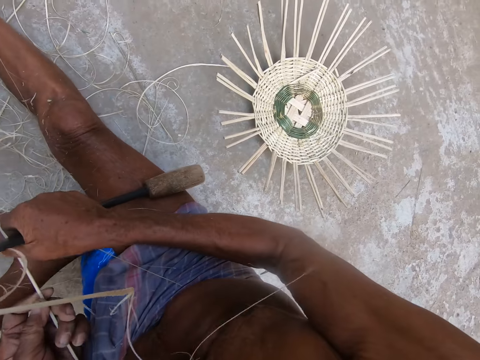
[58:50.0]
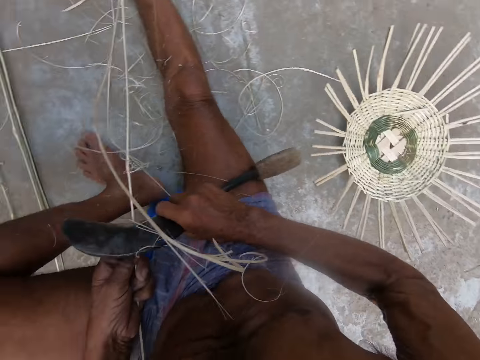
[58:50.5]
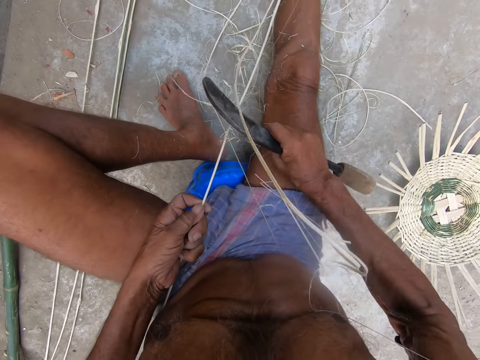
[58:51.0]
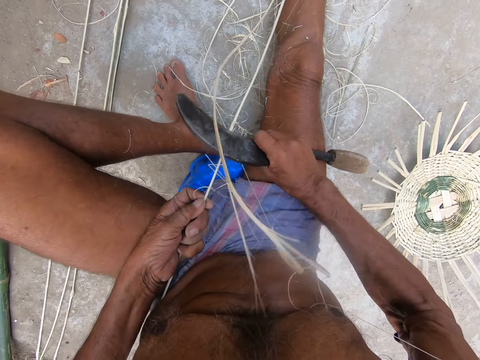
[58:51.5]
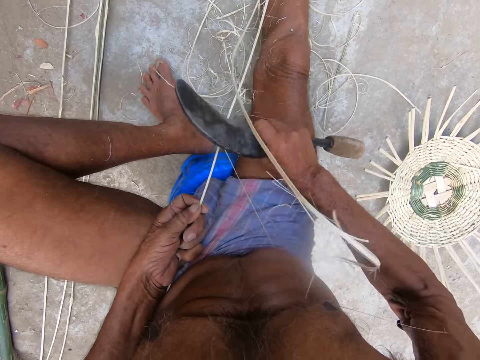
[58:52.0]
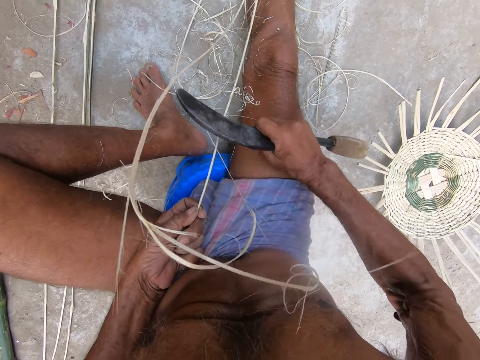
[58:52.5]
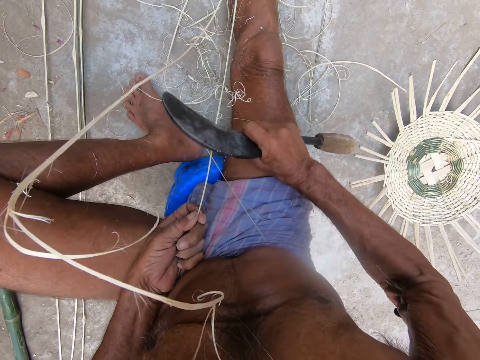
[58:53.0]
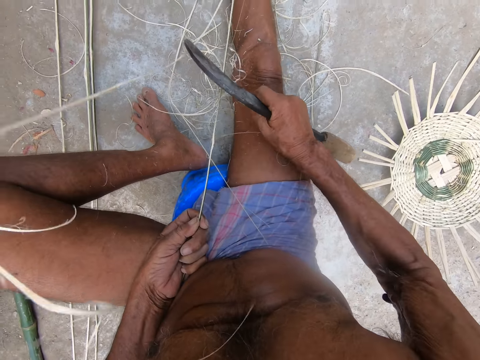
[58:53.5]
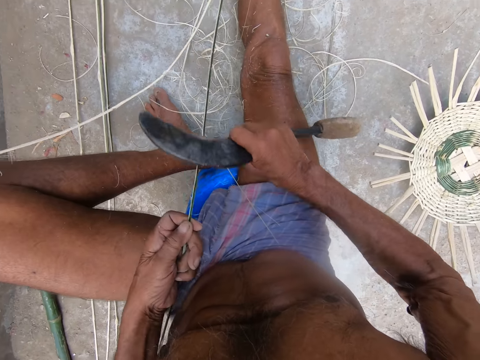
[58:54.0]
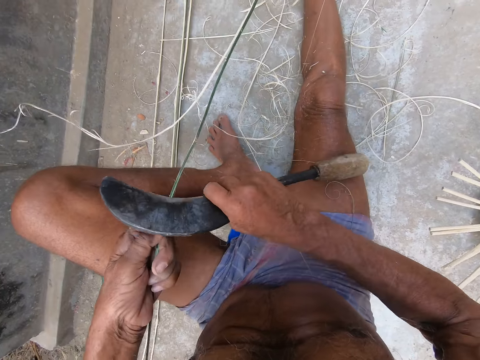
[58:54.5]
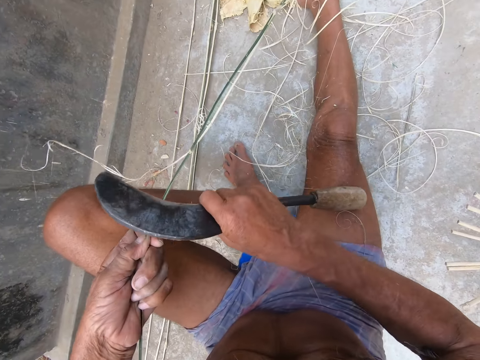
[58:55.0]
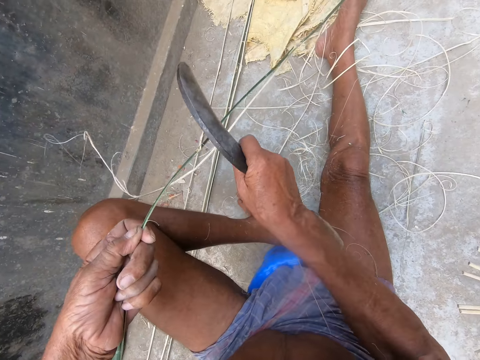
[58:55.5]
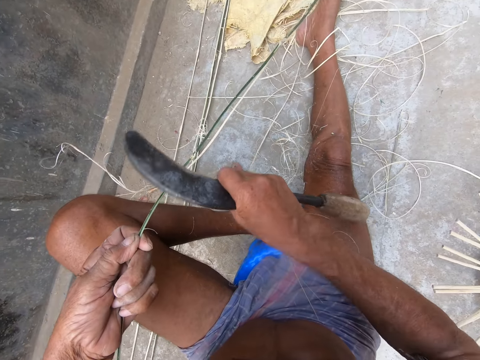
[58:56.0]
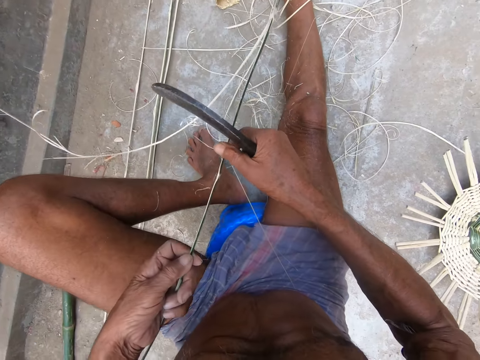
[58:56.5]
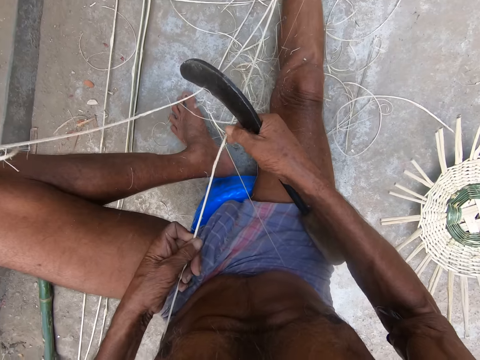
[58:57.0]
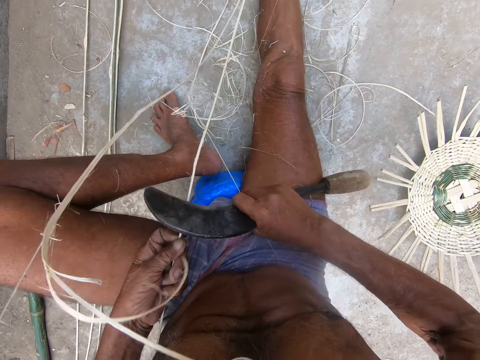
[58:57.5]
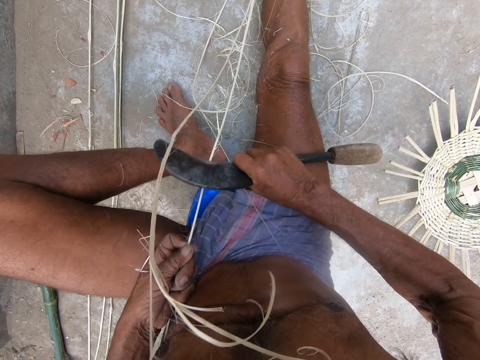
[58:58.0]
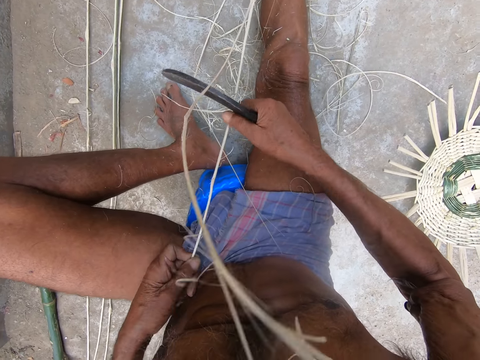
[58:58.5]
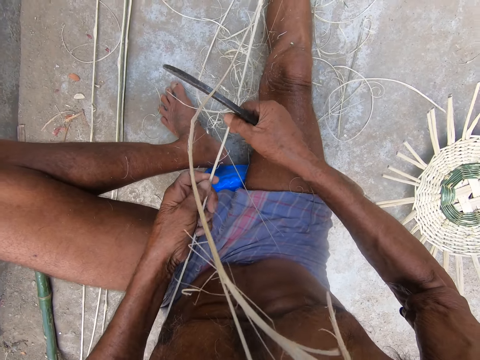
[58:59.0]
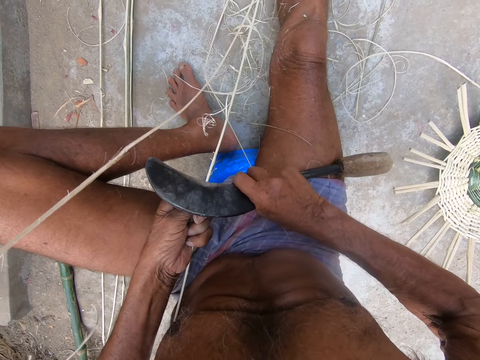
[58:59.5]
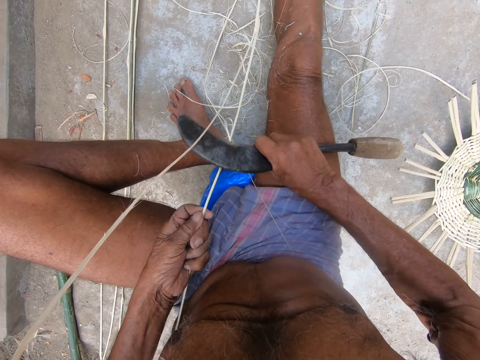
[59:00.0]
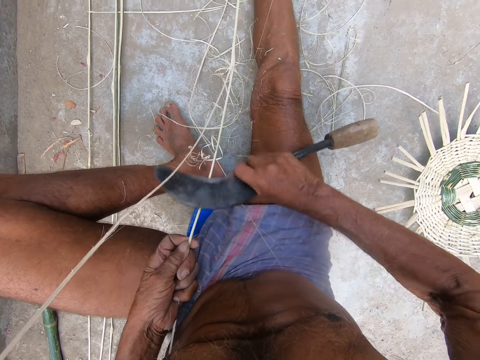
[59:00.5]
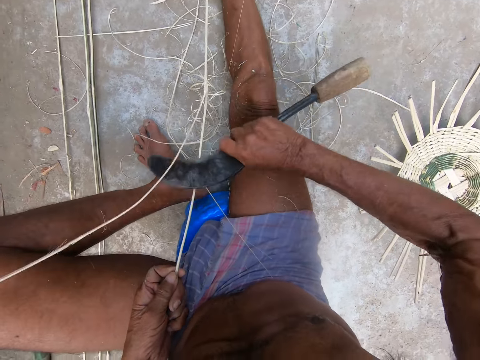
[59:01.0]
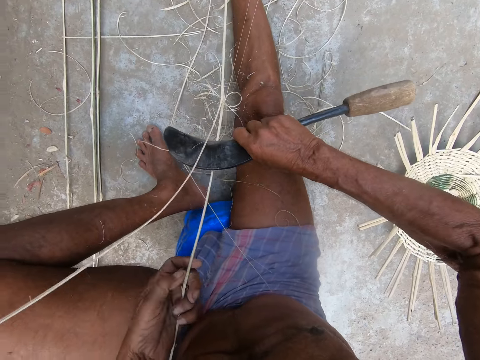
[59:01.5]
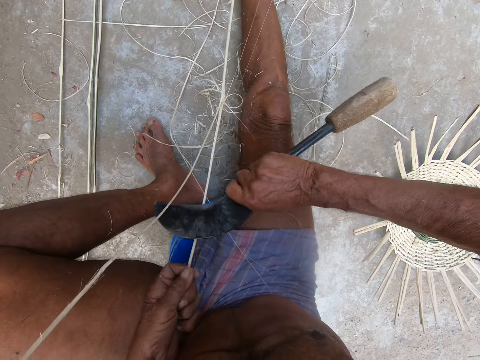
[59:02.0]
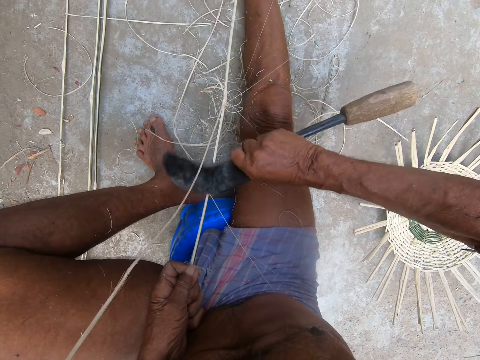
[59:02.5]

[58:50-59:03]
The camera wearer looks aside. They peel the stick with the machete.

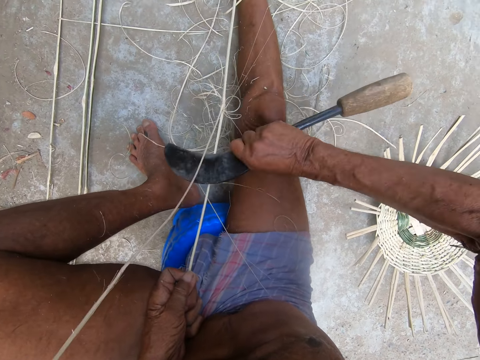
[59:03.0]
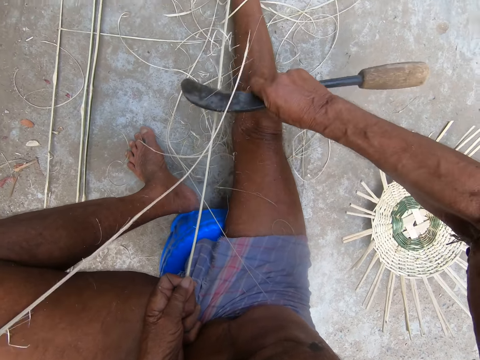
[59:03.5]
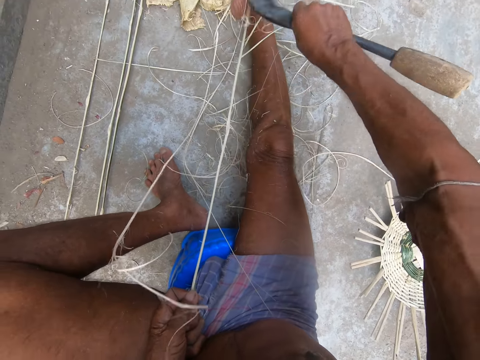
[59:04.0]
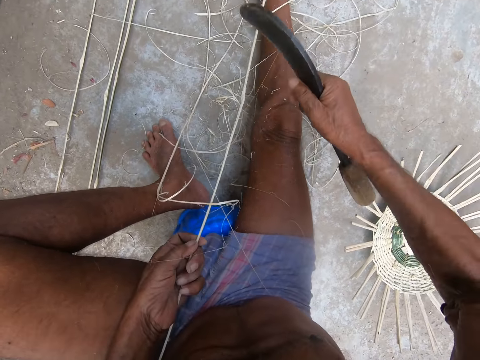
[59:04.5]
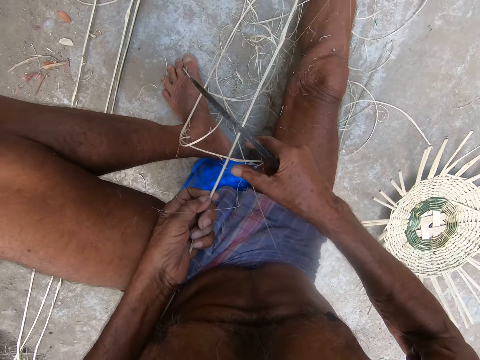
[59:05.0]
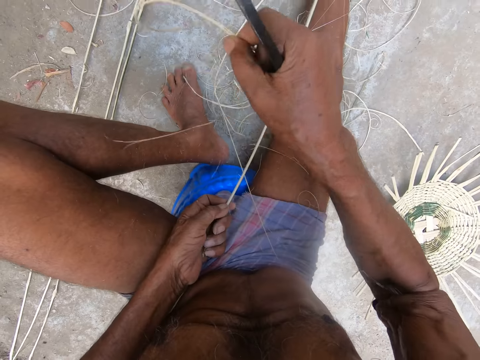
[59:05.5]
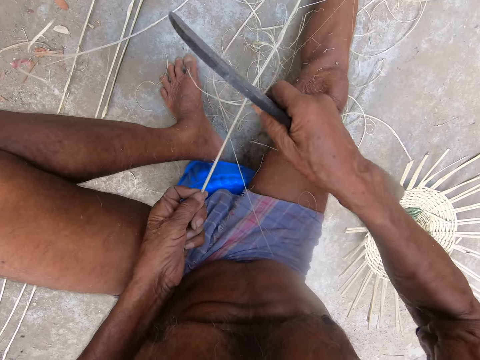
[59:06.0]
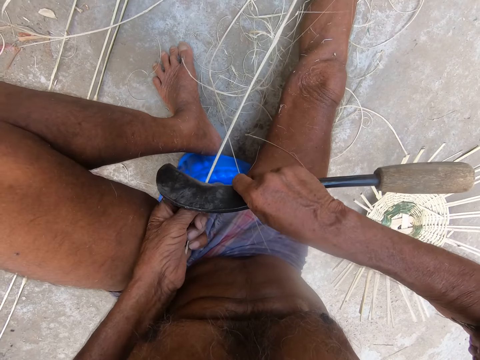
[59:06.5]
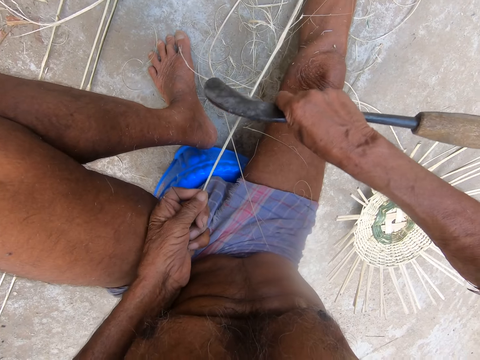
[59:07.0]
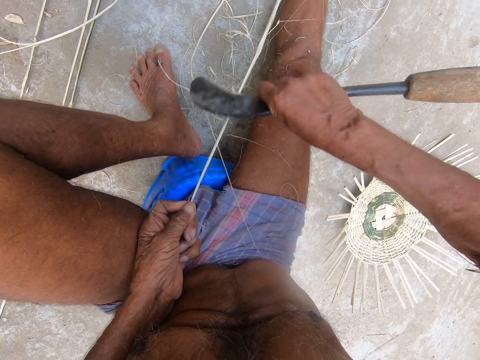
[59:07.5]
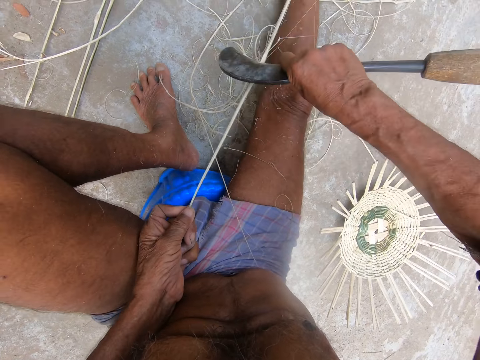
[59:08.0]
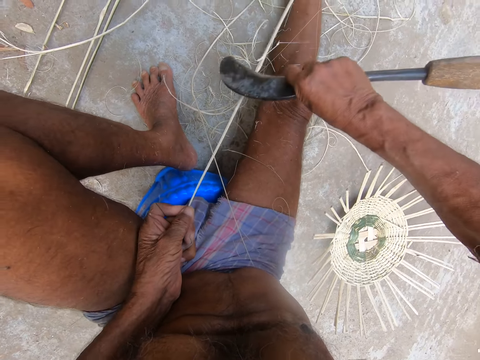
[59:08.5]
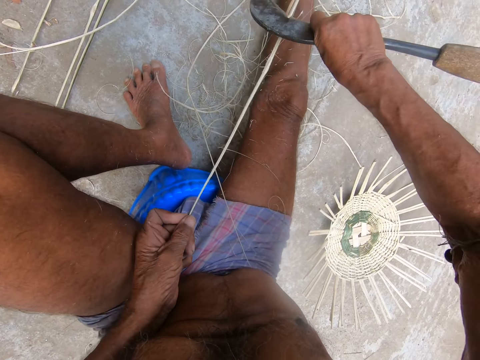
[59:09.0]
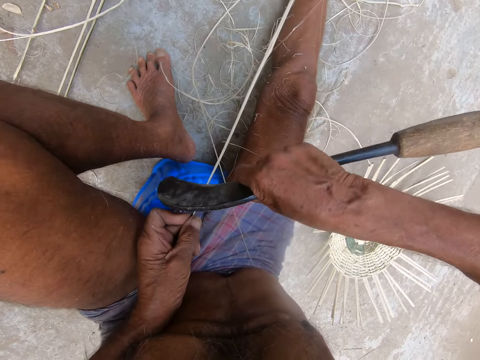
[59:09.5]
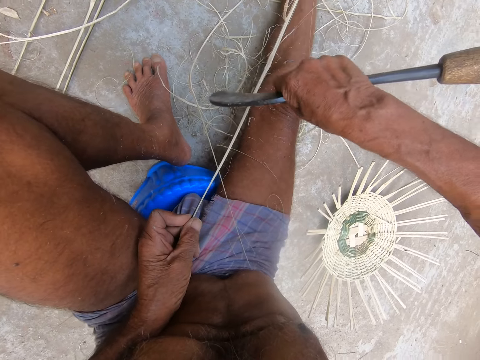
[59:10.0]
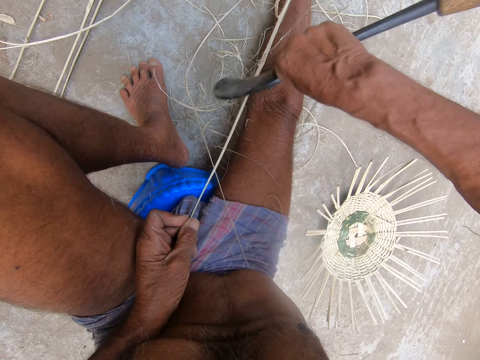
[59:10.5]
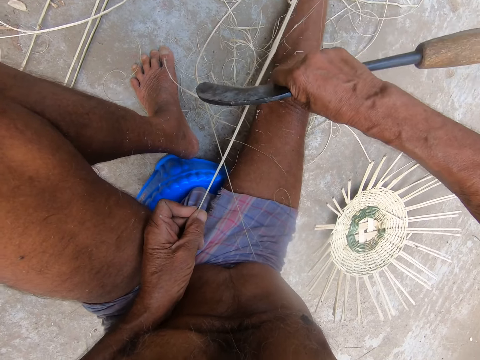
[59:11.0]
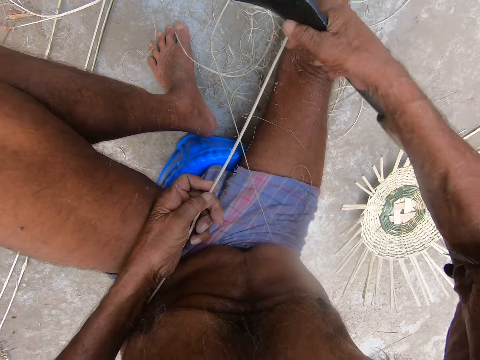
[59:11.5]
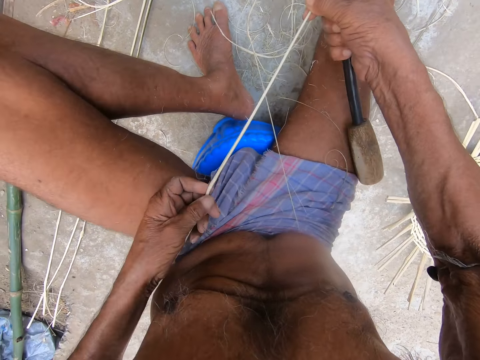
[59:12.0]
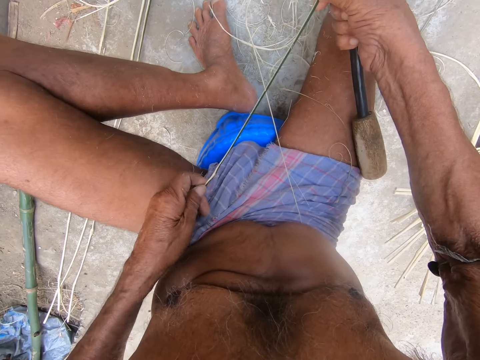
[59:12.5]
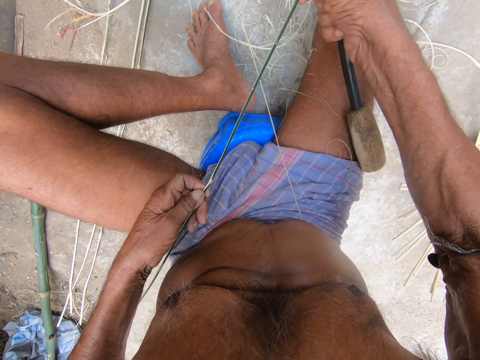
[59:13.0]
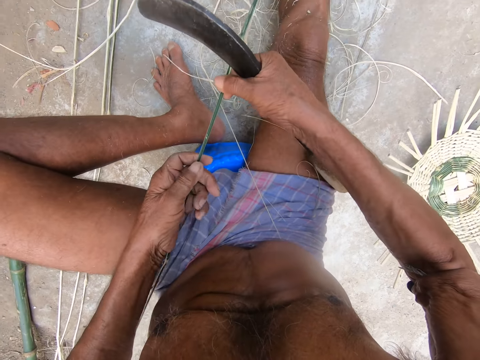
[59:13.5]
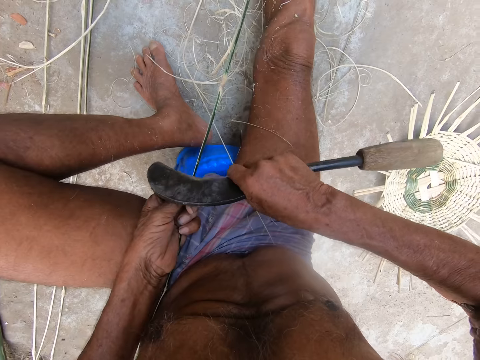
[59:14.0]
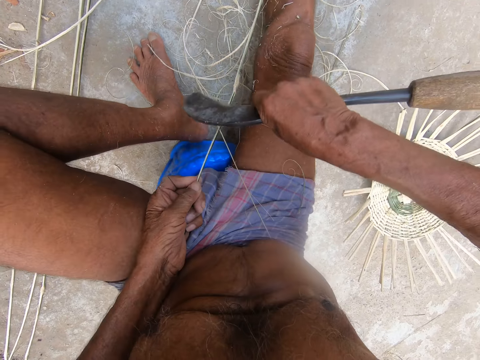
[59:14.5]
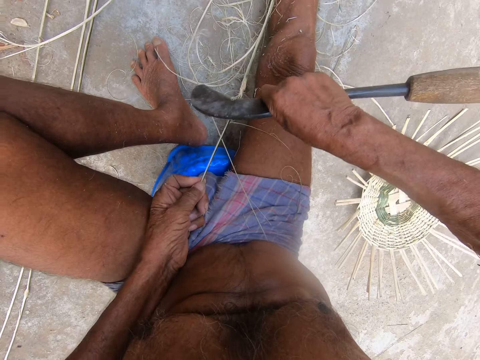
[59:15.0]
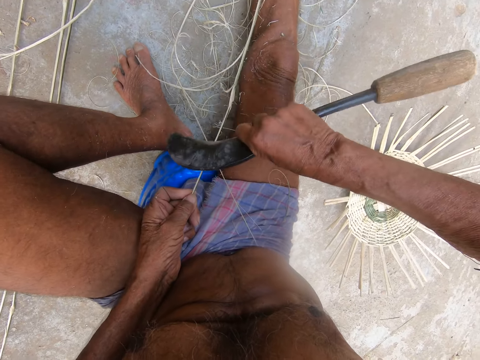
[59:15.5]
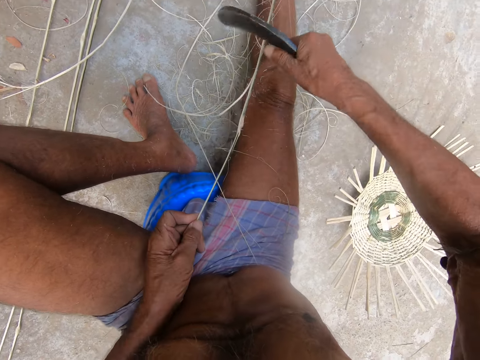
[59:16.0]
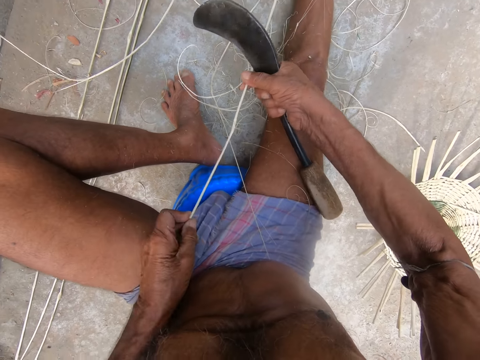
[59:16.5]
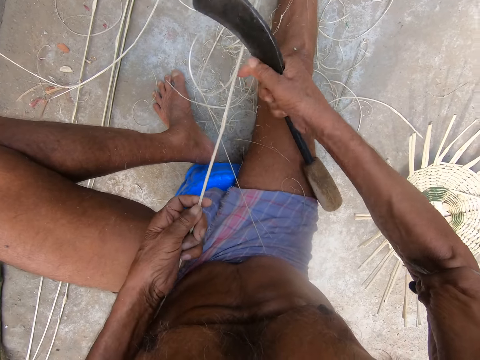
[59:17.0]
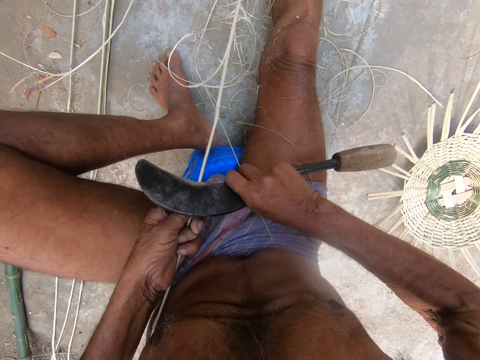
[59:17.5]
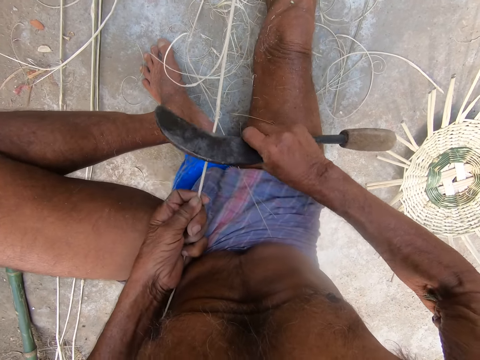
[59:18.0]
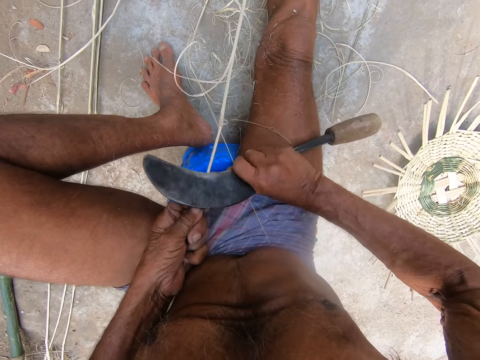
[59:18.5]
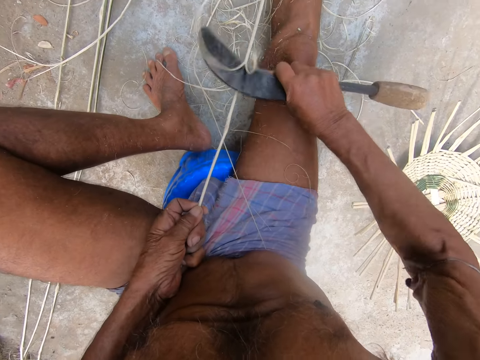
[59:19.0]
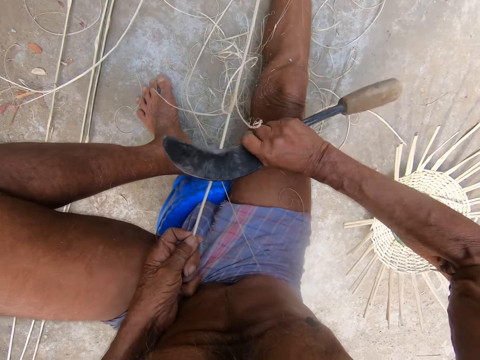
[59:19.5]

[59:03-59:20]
The camera wearer drops a strand of the peeled bamboo strip on the ground with his right hand. He peels the bamboo strip in his left hand with the sickle in his right hand. He adjusts the bamboo strip with his hands. He peels the bamboo strip in his left hand with the sickle in his right hand. He adjusts the bamboo strip with his hands. He peels the bamboo strip in his left hand with the sickle in his right hand.
